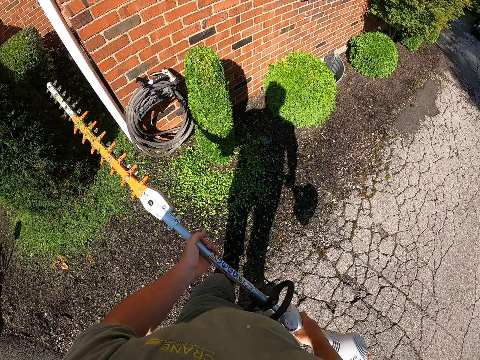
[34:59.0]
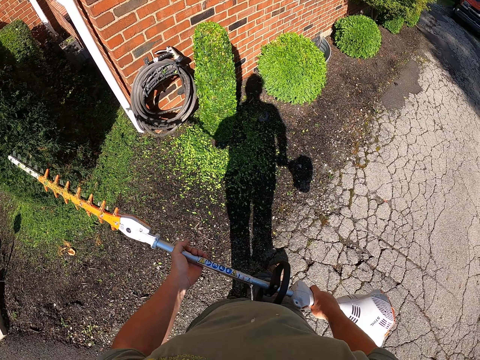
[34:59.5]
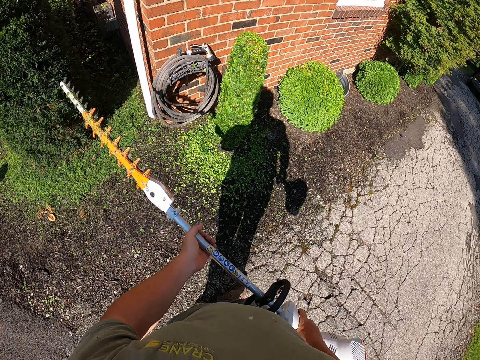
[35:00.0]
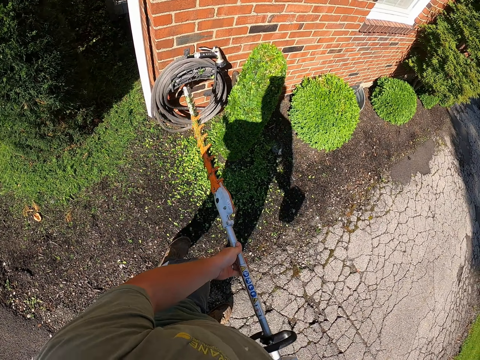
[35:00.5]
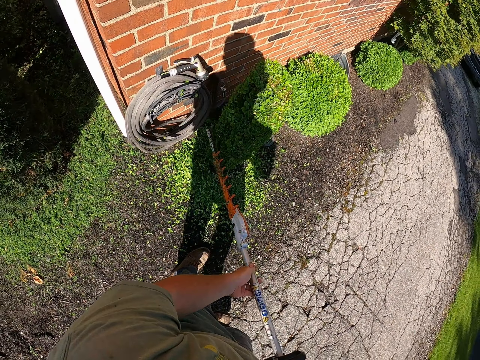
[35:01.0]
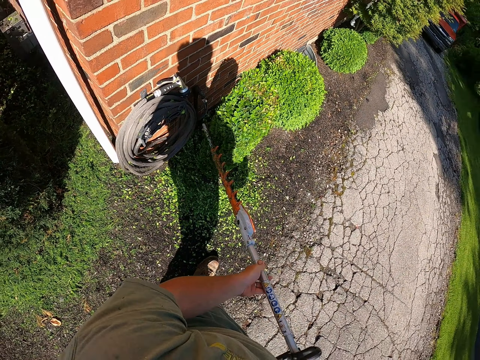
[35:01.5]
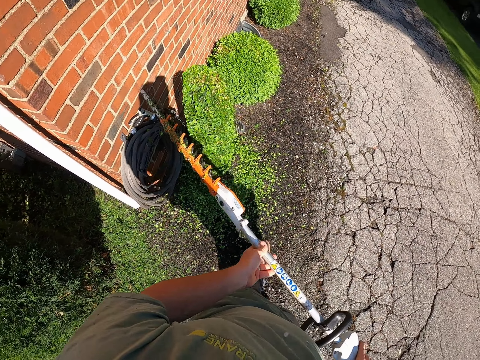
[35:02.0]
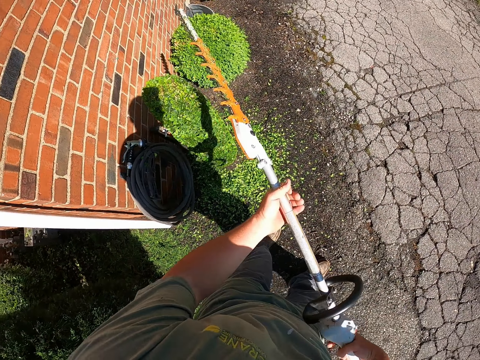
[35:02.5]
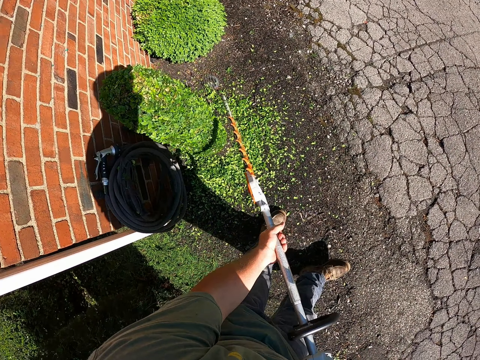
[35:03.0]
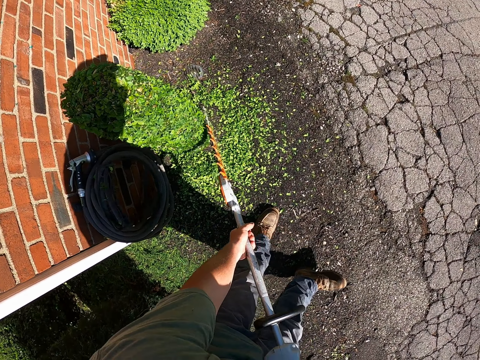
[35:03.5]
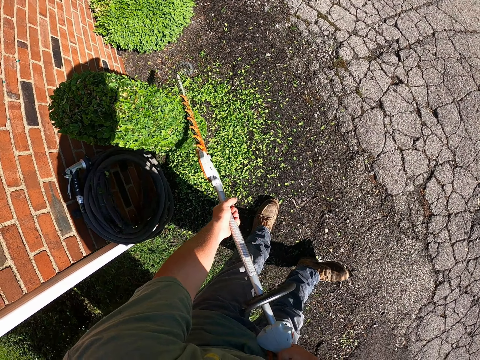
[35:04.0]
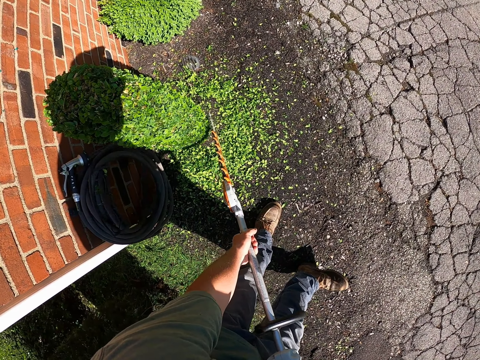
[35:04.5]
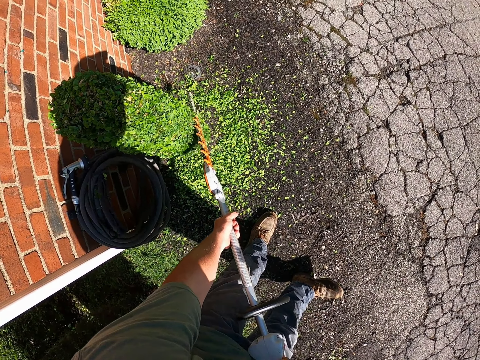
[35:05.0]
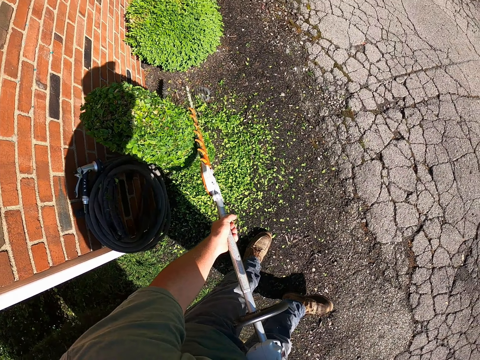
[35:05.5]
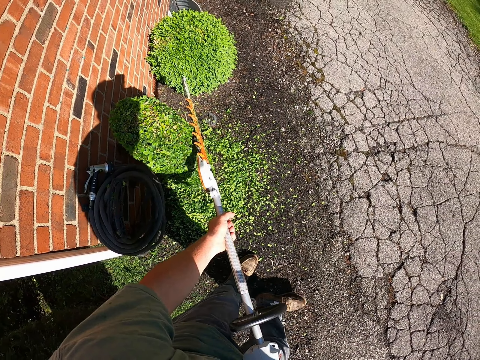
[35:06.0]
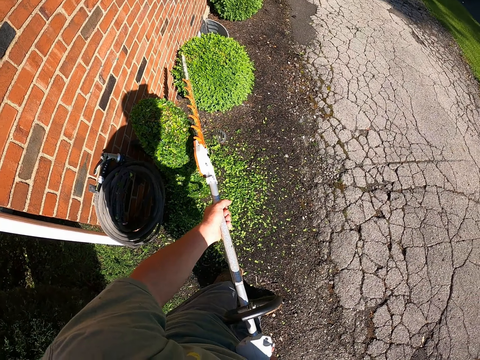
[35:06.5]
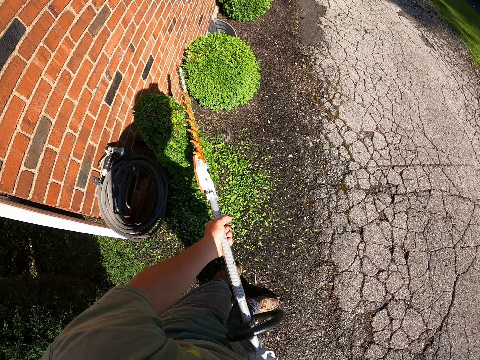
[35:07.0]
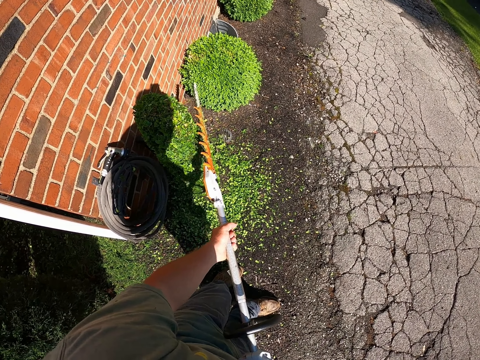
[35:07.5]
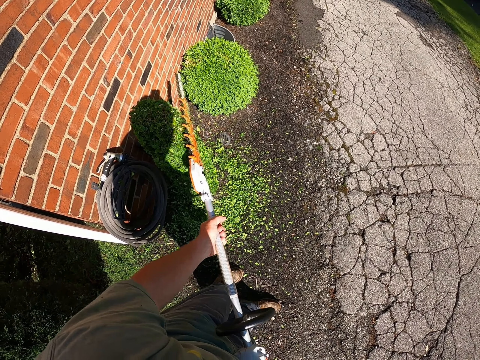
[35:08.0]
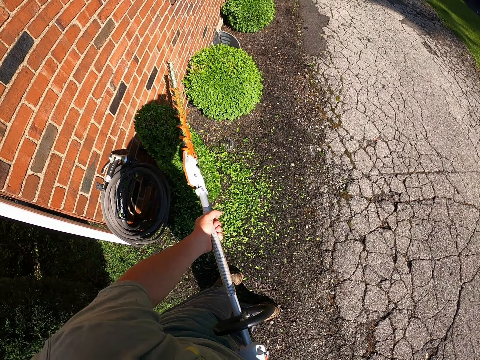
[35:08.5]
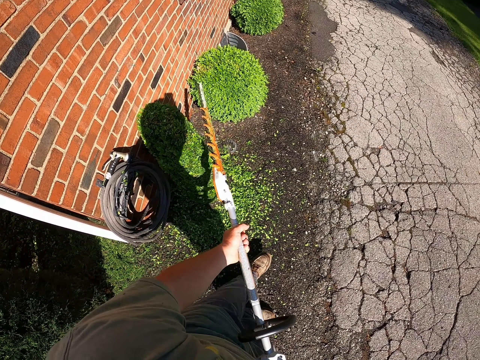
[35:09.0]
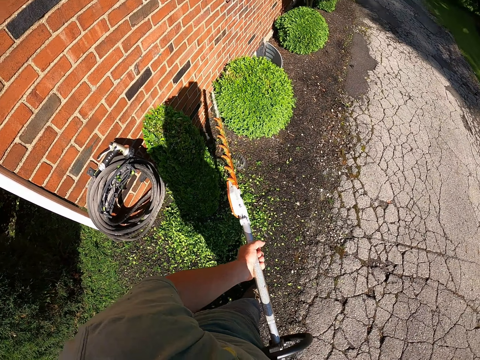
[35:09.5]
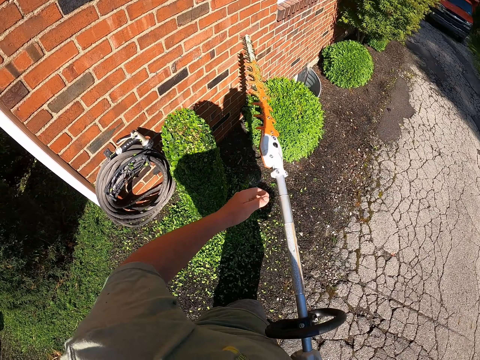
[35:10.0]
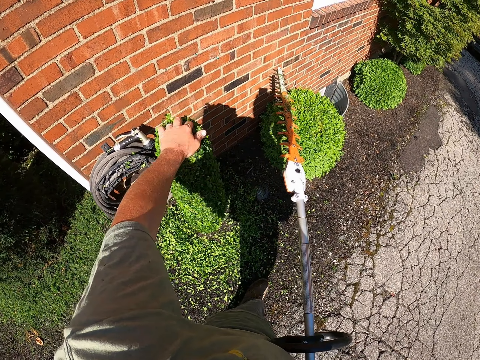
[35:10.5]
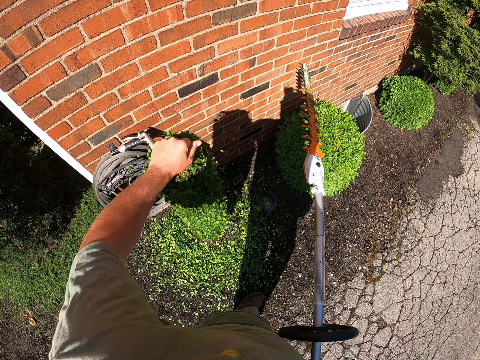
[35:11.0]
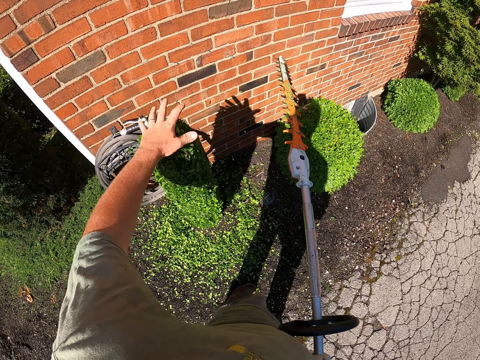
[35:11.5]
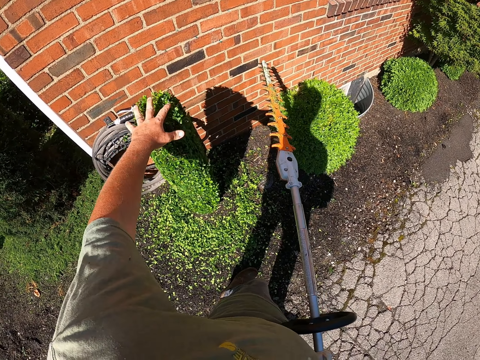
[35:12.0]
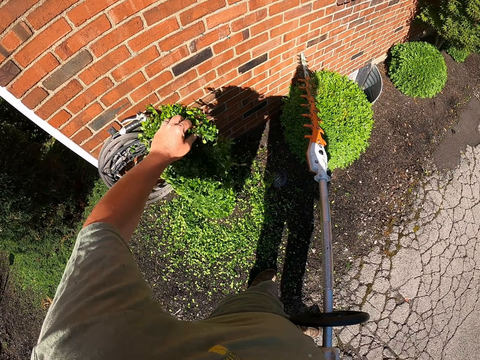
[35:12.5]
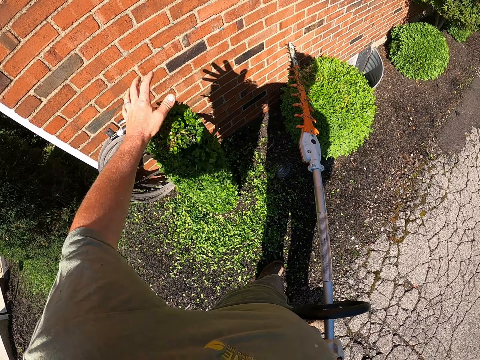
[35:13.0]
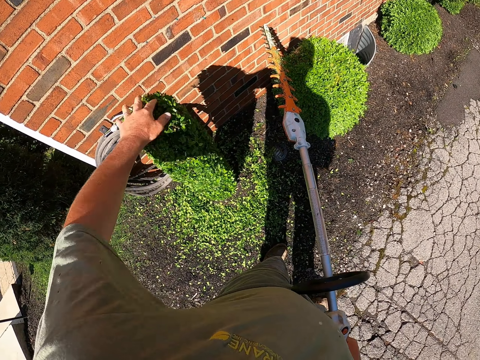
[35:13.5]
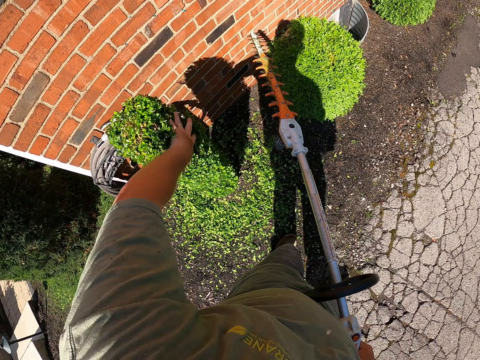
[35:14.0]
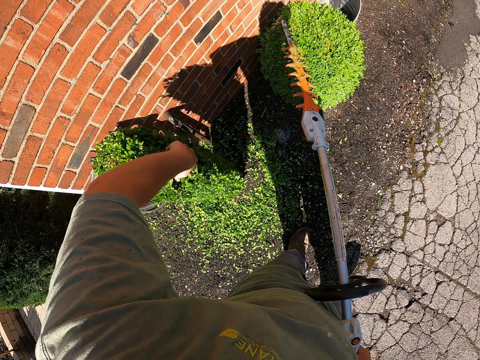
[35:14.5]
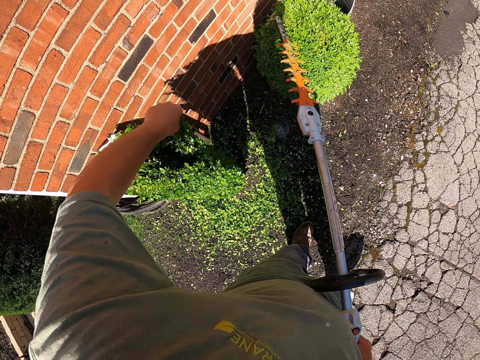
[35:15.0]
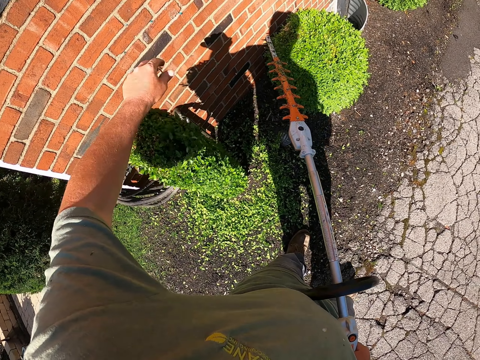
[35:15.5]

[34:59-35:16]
The camera wearer stops trimming the plant. They move backwards from the plant. They move forward and continue trimming the plant. They reposition the flower trimmer. They trim the flower. They move a hand towards the flower. They touch the plant with the left hand. They shake the plant with the left hand. They shake it again.

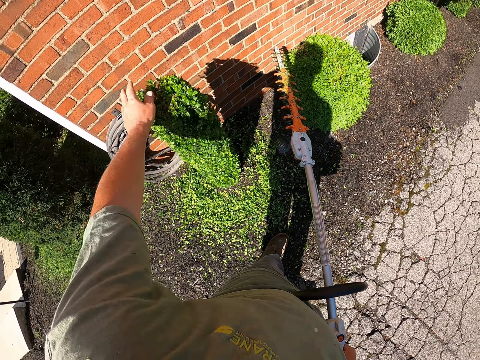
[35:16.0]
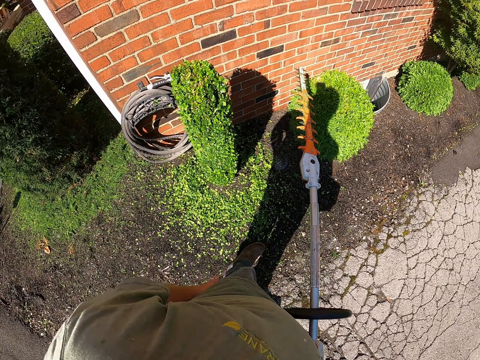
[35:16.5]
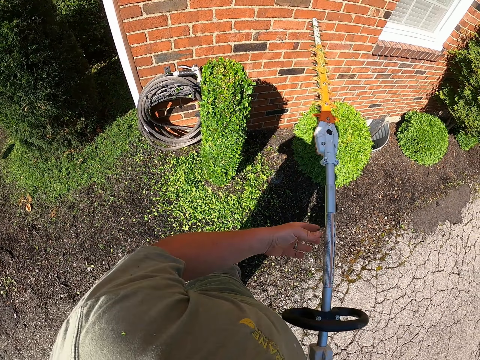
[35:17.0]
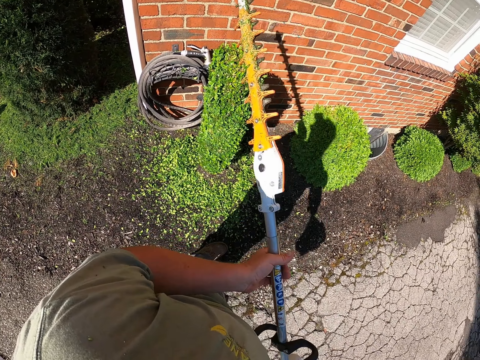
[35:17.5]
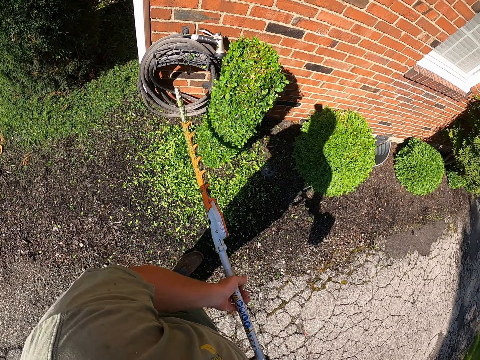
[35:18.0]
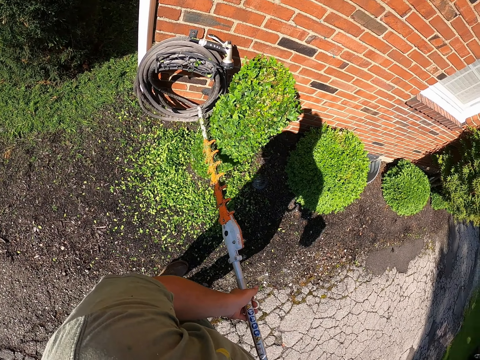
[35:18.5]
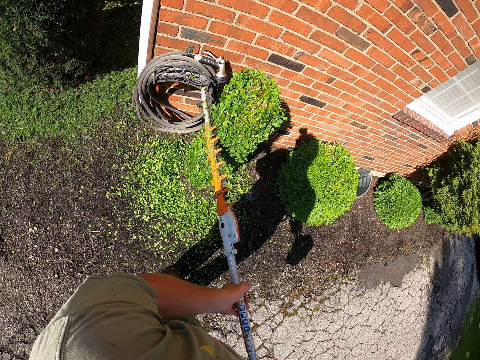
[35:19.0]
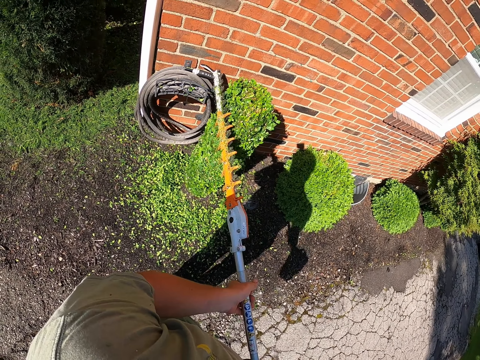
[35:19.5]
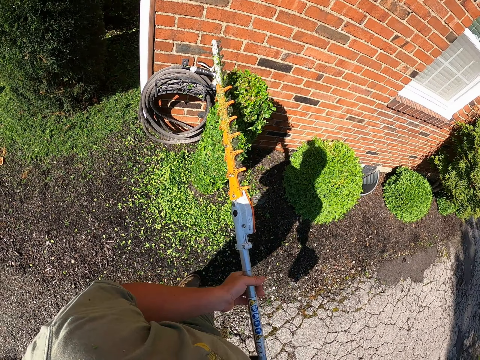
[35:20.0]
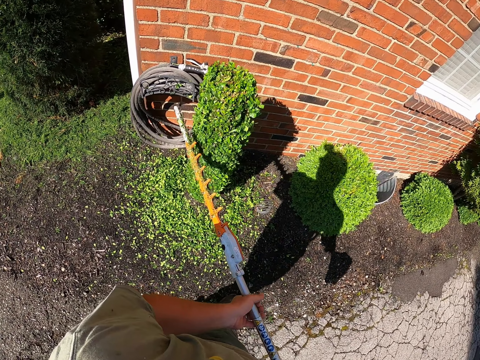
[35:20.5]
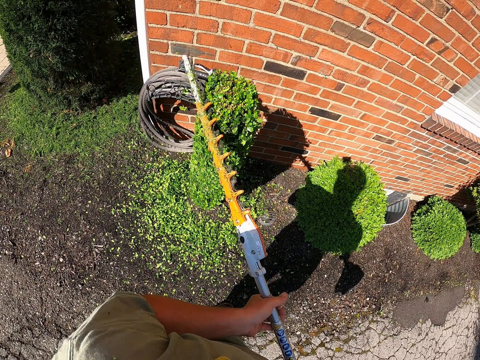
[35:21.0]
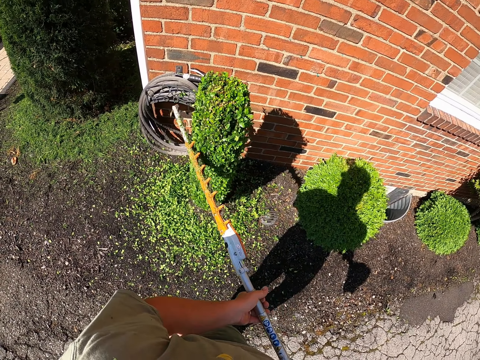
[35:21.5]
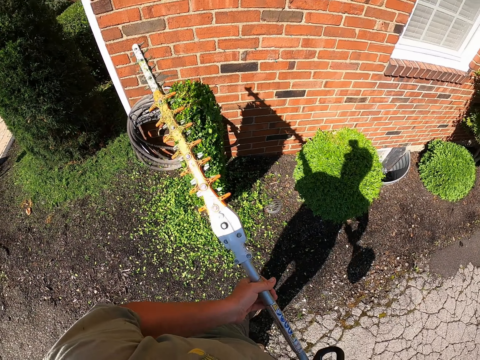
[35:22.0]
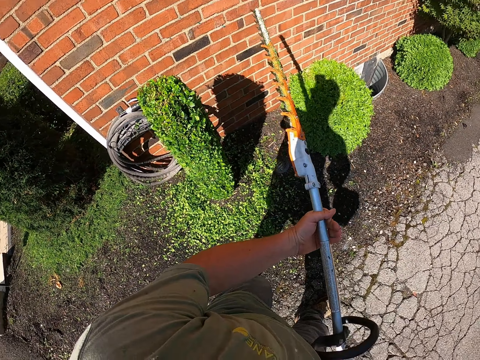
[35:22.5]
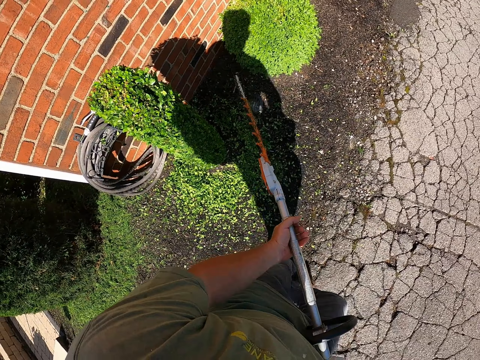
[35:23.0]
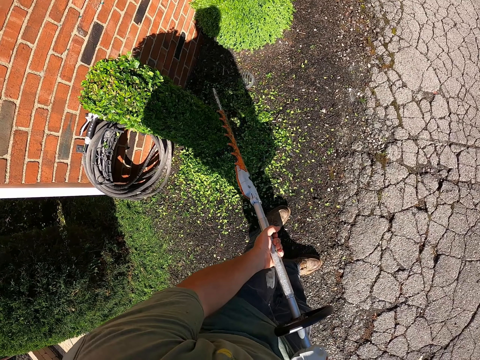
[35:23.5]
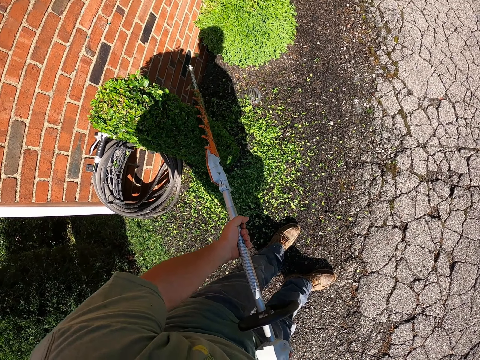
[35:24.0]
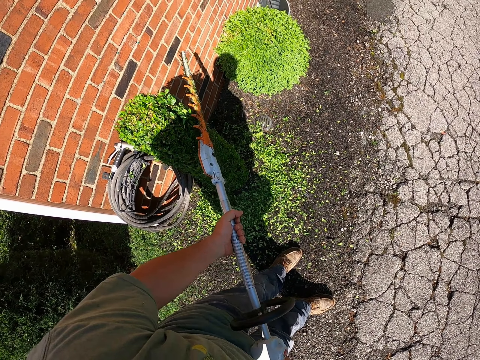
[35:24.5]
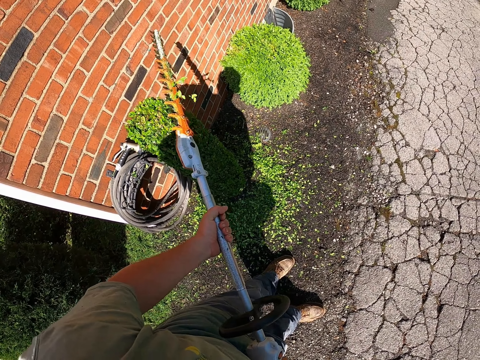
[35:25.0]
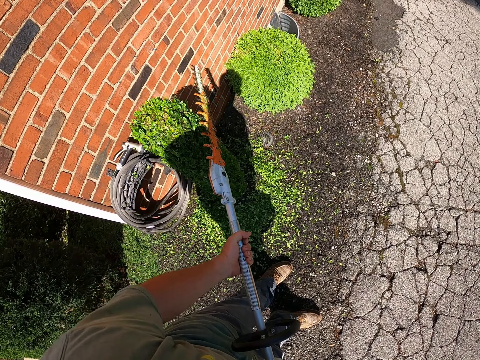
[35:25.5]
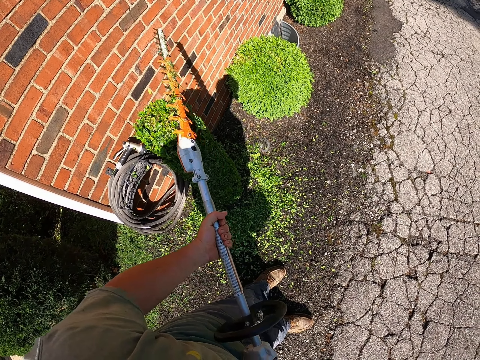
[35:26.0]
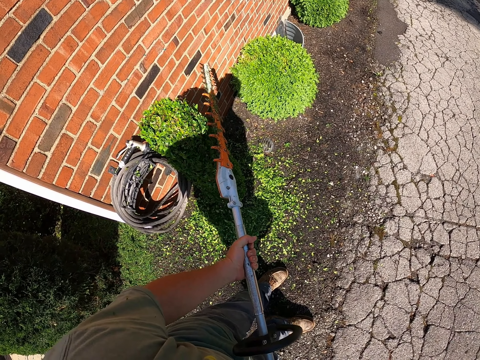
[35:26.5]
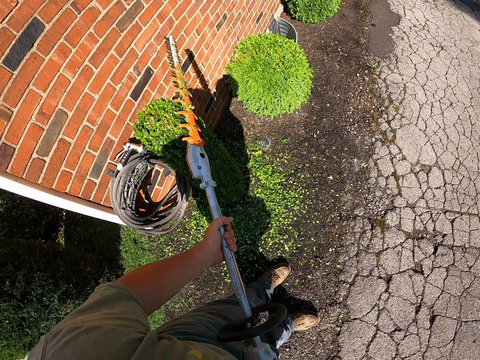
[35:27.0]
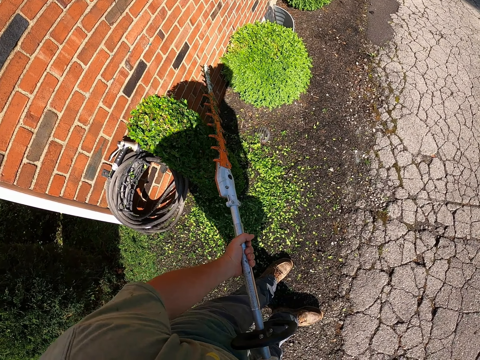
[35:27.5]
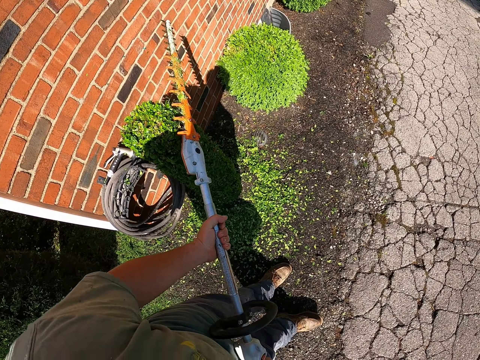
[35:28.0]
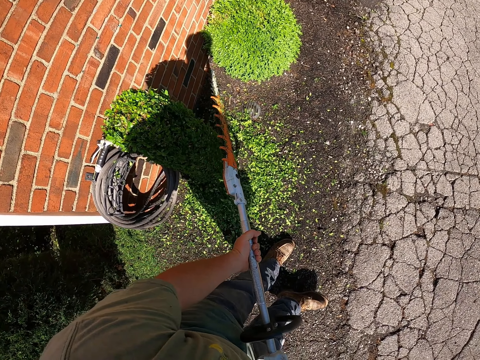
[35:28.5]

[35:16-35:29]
The camera wearer stops shaking the plant. He touches his clothes. He holds the flower trimmer machine. He continues trimming the plant. He repositions the flower trimmer machine. He trims the flower.
